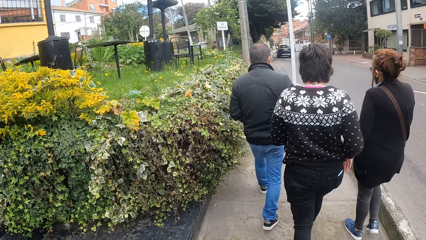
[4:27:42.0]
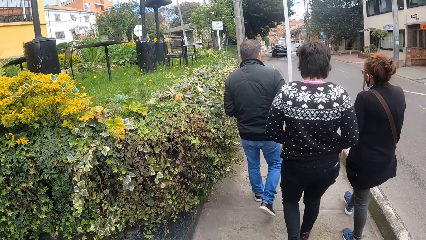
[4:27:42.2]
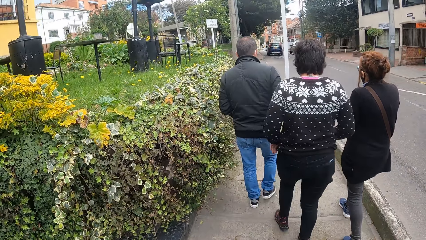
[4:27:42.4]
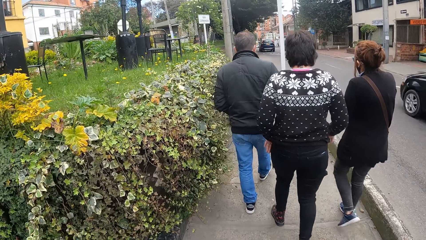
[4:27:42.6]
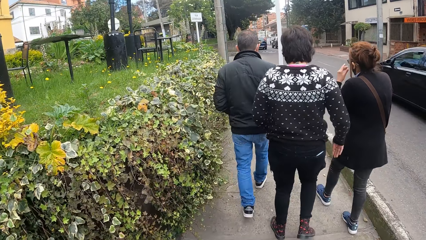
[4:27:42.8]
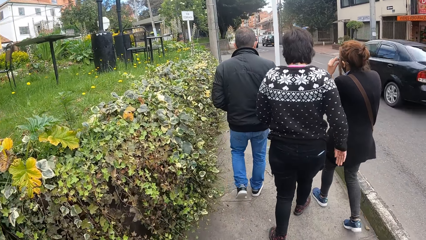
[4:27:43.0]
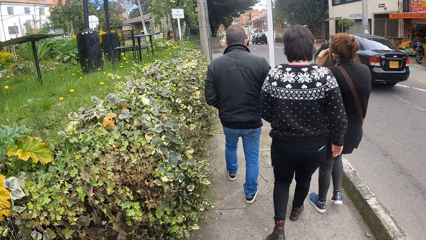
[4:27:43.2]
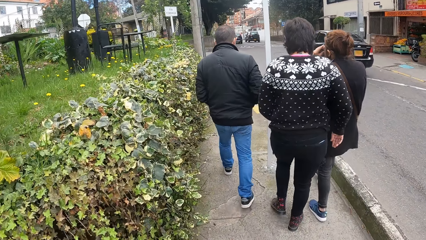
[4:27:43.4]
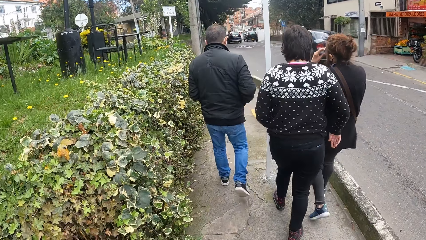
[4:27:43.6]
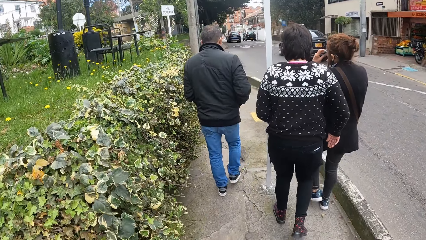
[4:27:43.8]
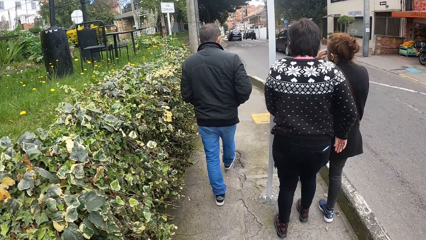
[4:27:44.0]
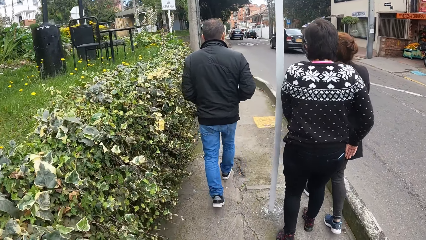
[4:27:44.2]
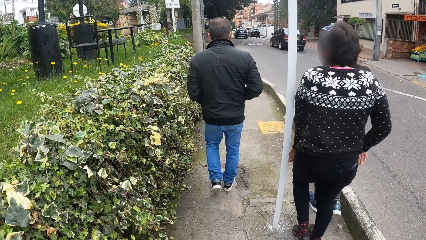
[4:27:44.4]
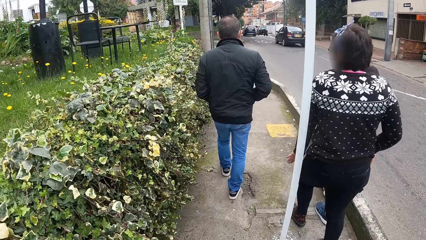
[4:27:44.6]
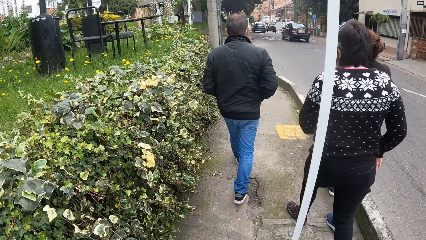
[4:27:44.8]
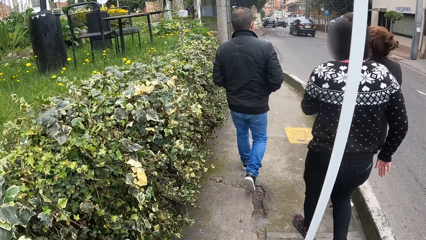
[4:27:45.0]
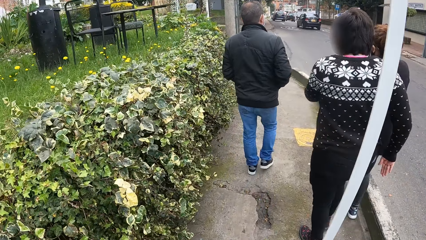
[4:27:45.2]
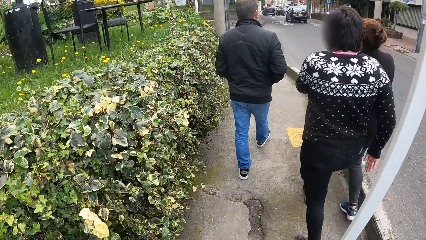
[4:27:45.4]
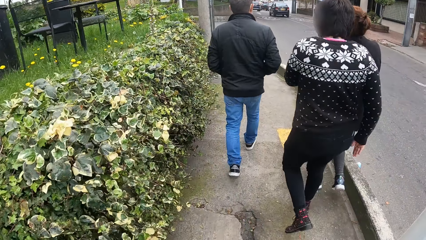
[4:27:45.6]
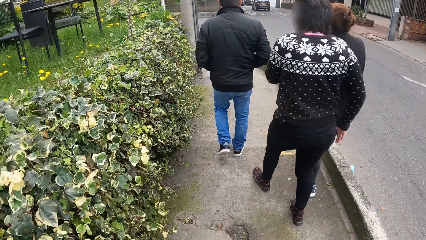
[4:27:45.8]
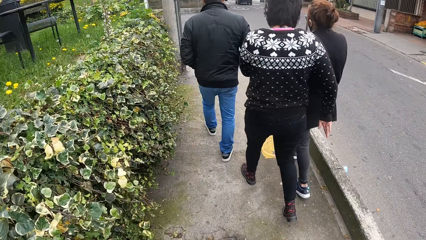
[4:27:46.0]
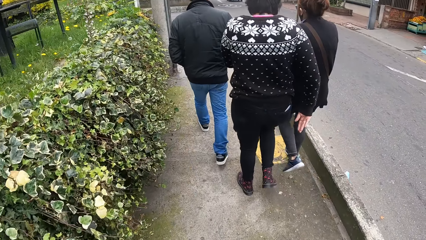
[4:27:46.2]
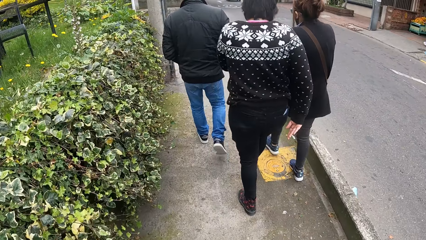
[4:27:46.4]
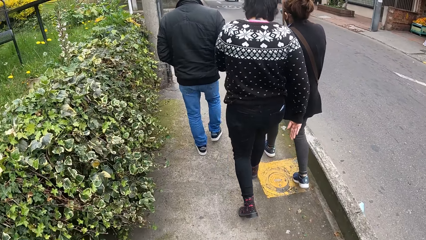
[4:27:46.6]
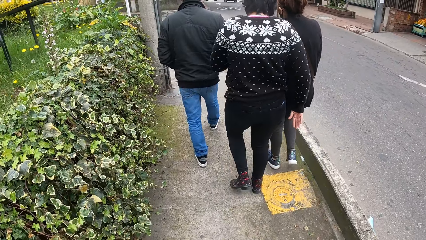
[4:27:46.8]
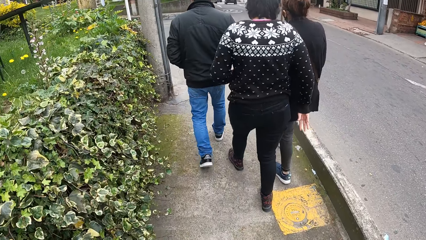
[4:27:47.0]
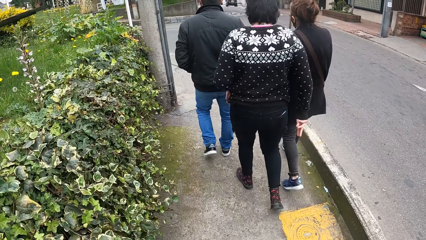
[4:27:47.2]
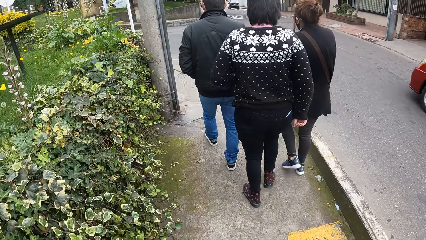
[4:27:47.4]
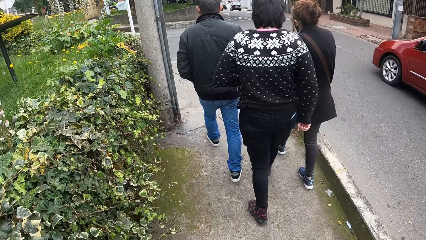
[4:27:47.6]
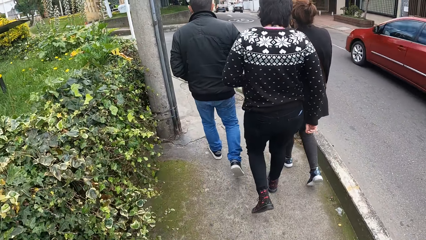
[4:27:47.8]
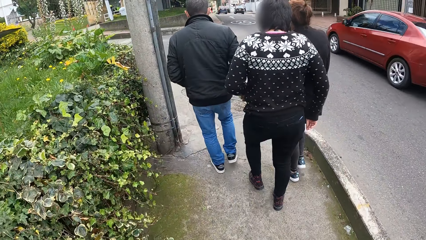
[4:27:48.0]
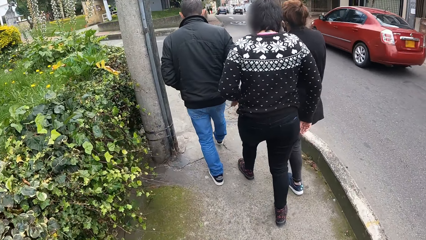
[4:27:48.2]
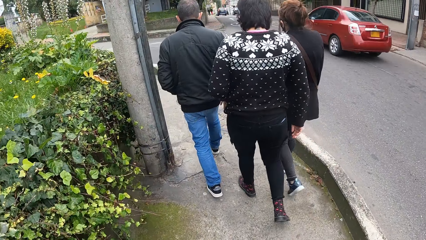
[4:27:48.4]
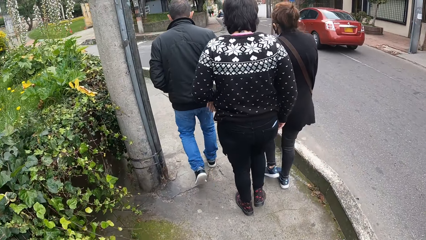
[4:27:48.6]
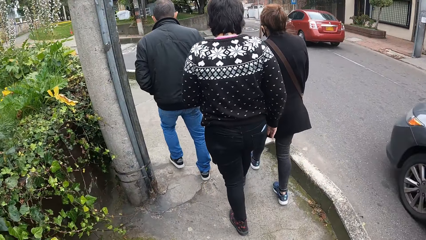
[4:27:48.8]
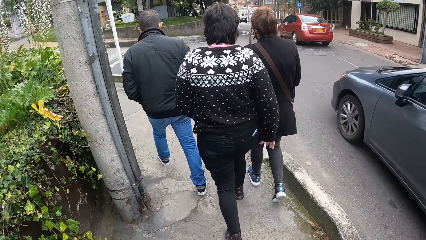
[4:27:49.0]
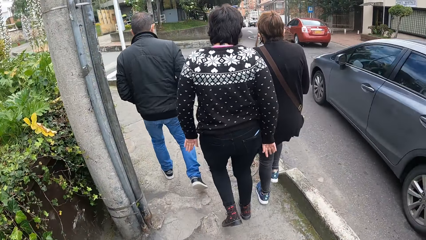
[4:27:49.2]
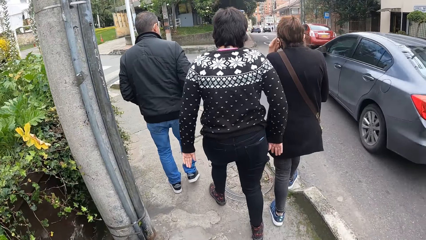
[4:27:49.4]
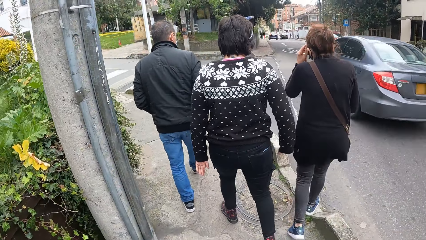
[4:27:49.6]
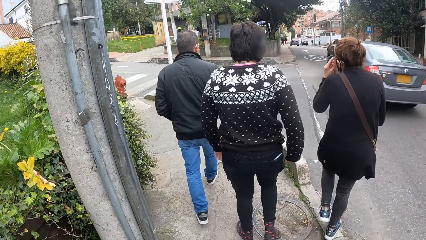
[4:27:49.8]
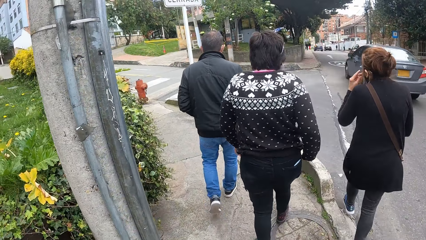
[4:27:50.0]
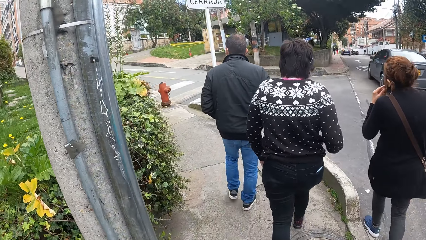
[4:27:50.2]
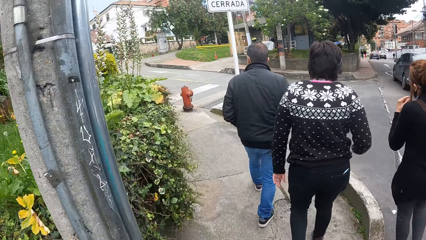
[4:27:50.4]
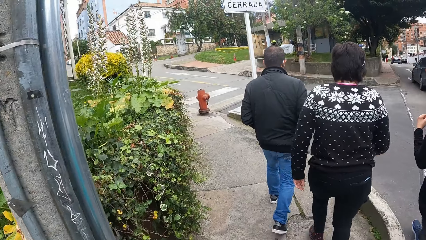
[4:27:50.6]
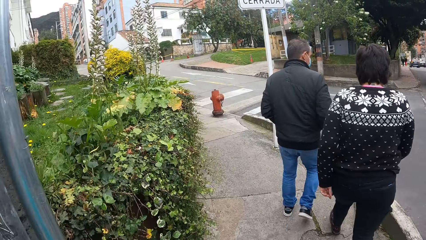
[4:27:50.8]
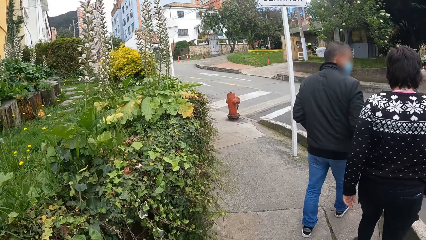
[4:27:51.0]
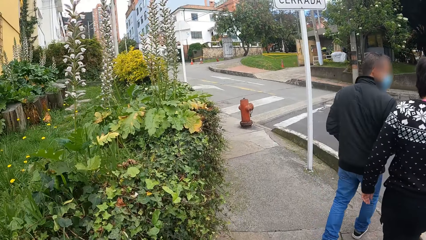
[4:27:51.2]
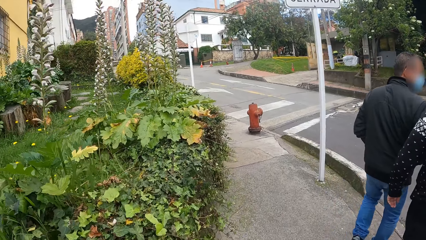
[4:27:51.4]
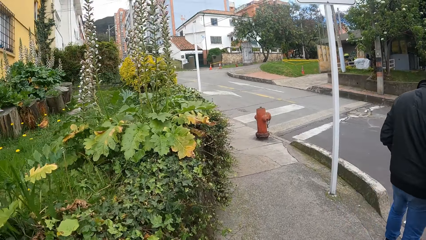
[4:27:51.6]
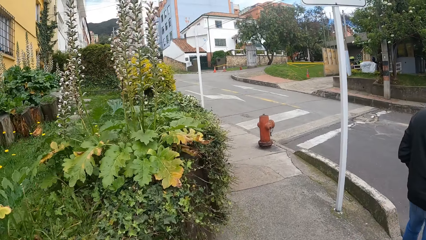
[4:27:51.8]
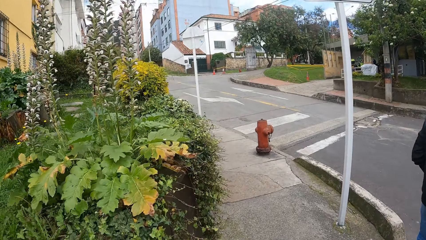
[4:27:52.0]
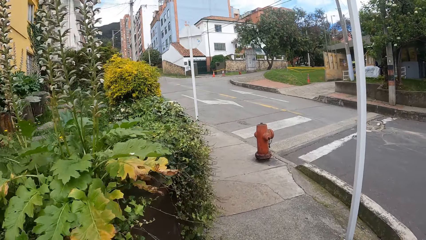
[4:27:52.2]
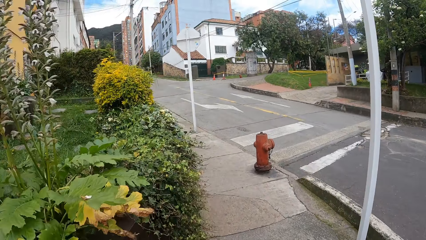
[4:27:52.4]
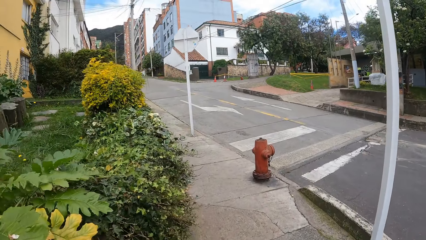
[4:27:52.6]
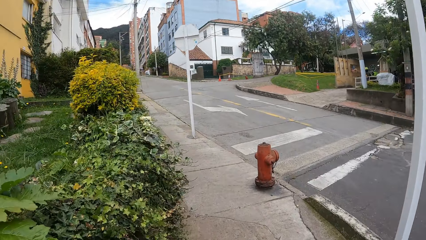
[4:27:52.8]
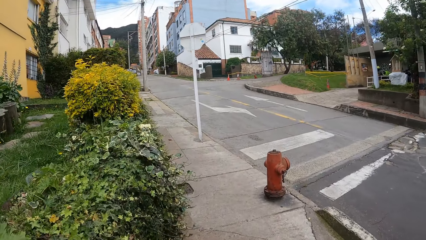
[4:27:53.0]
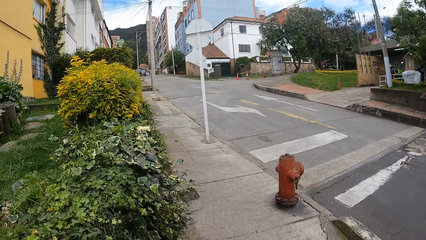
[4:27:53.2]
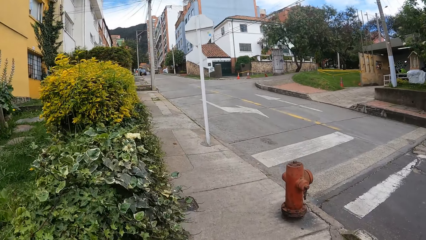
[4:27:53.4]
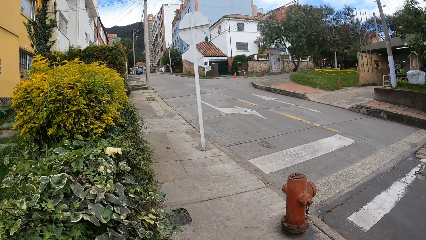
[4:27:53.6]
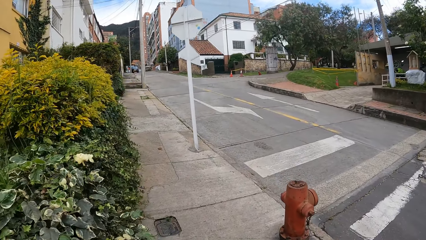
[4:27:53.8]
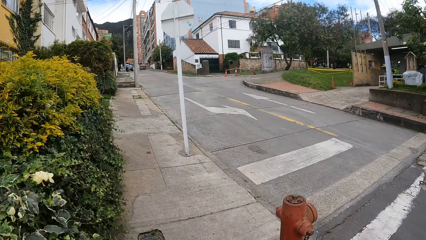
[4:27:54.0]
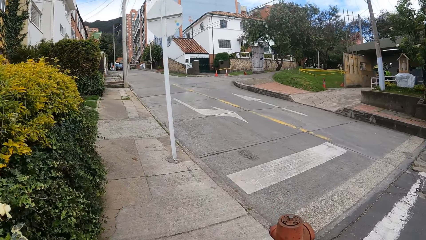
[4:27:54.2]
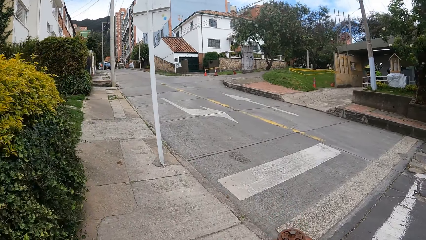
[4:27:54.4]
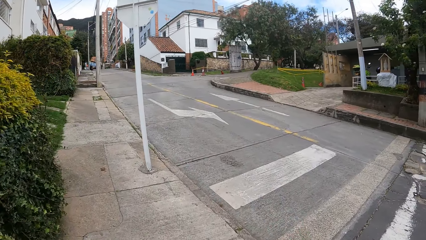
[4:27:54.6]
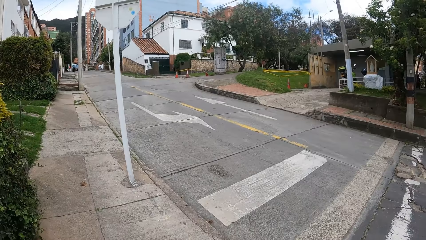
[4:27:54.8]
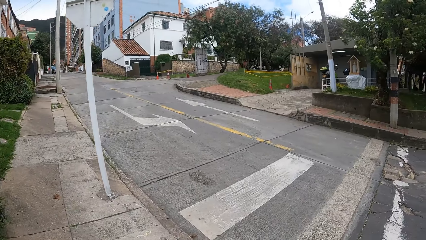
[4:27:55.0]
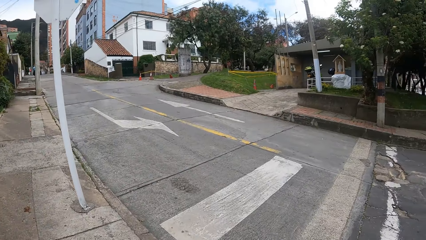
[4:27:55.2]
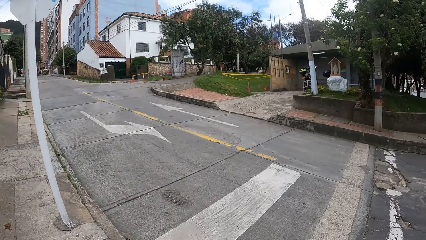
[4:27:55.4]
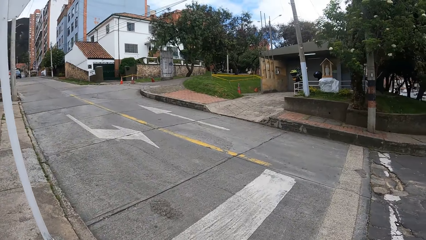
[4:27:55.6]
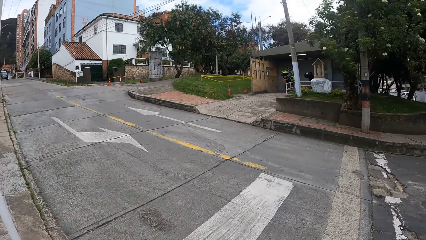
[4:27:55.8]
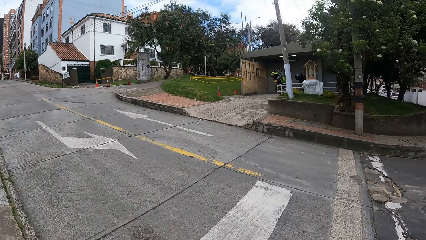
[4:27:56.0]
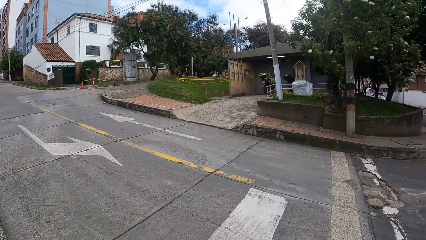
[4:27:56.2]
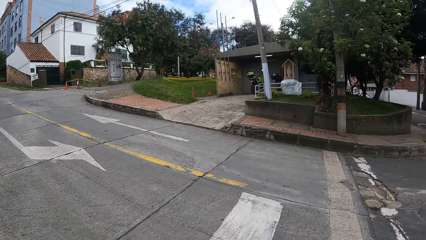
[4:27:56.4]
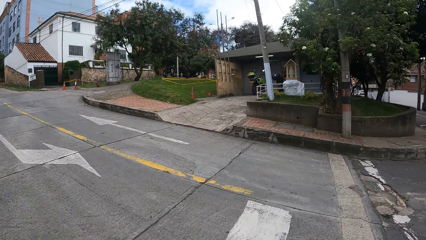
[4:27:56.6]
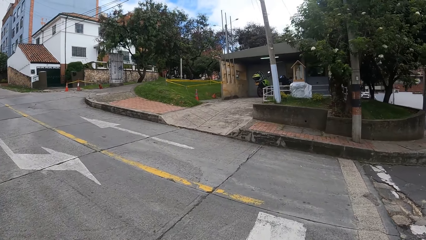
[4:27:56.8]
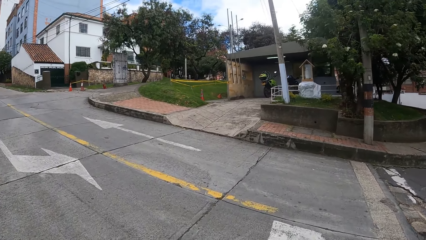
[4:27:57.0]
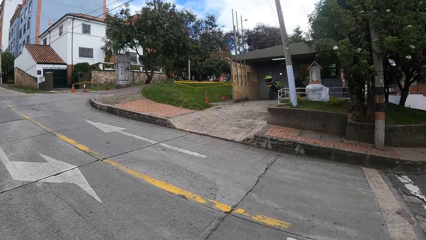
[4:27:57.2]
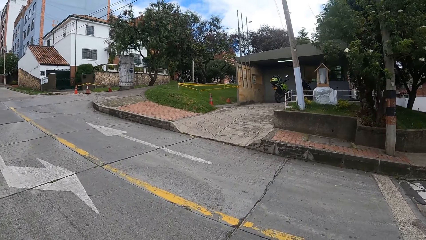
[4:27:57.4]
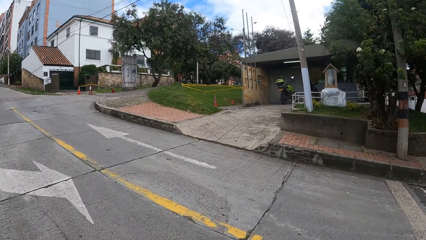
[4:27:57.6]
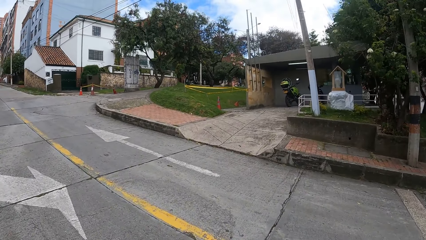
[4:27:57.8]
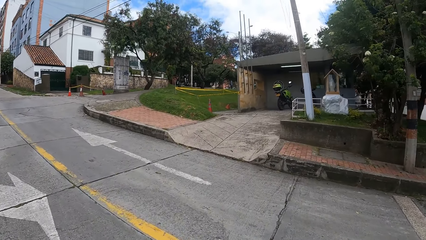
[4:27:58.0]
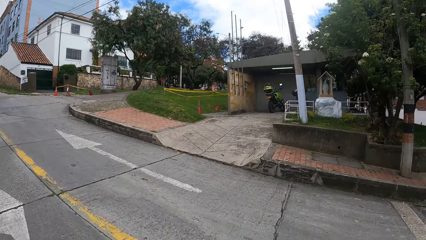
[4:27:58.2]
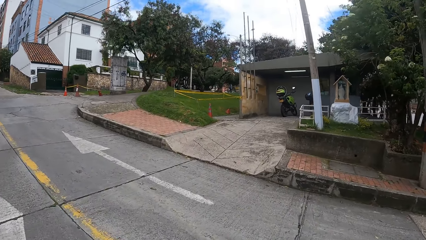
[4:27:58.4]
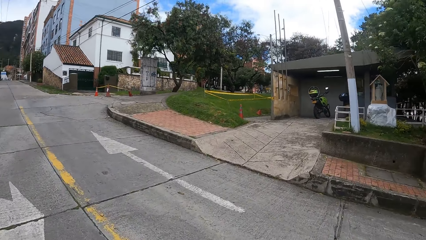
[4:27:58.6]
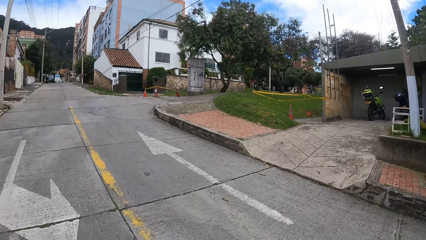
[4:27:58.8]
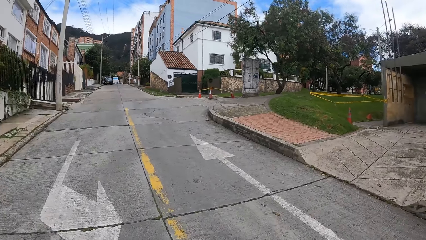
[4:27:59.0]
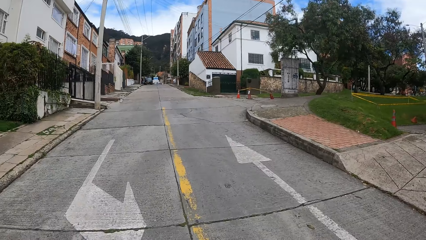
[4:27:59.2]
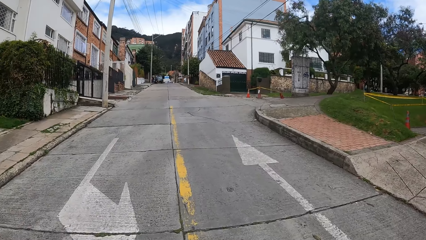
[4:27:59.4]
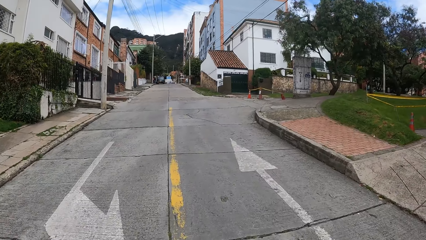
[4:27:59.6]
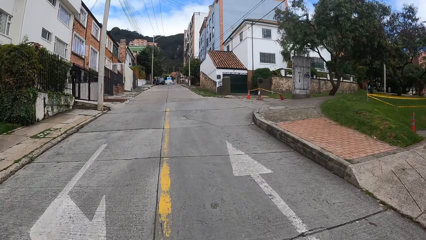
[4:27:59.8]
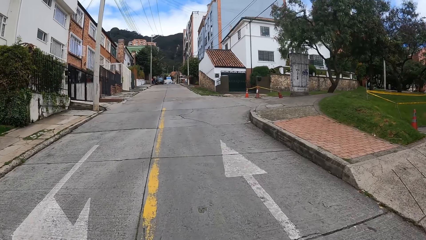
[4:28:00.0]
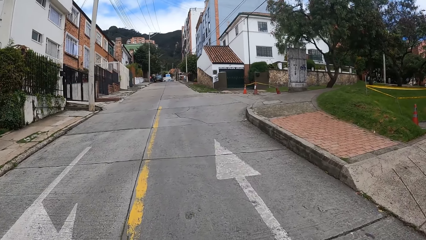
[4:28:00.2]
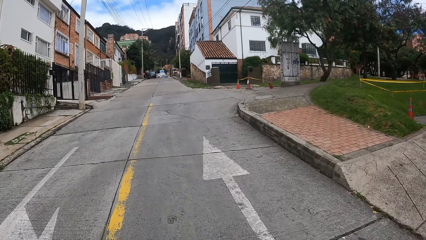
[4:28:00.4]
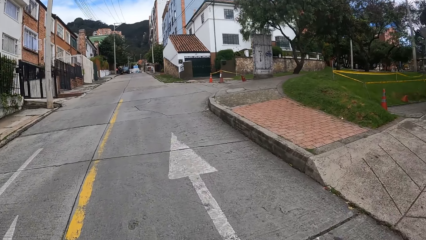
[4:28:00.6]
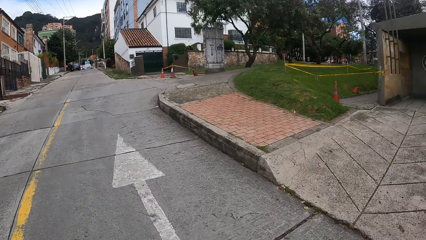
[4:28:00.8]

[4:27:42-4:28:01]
A woman touches her face with her left hand. The camera wearer crosses a road to a pavement.
